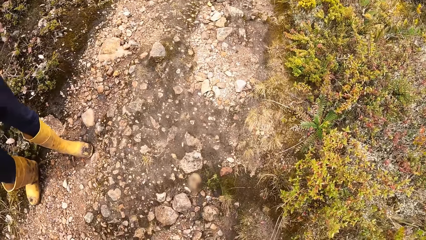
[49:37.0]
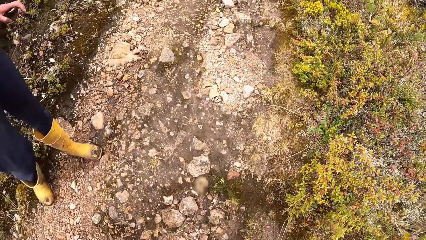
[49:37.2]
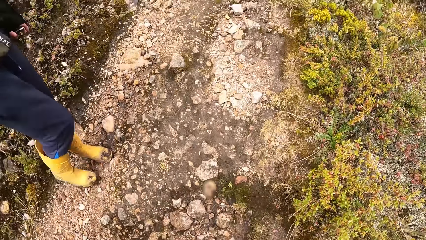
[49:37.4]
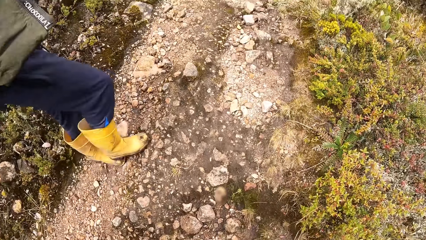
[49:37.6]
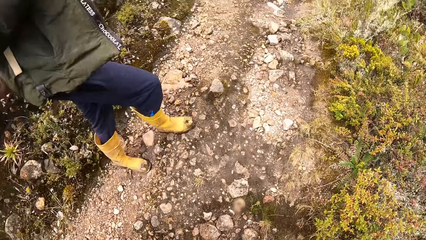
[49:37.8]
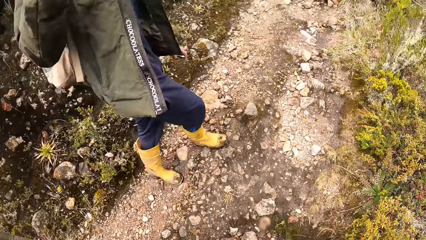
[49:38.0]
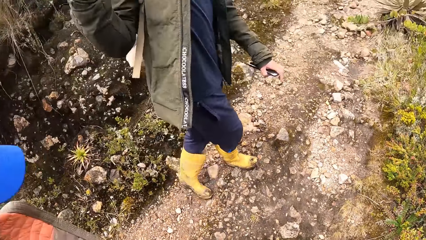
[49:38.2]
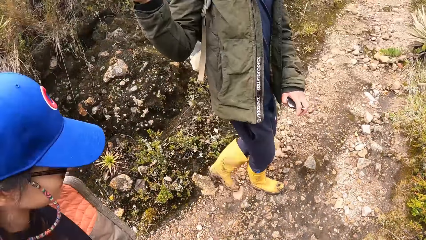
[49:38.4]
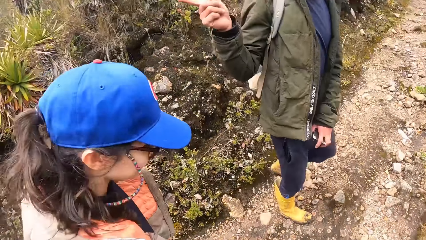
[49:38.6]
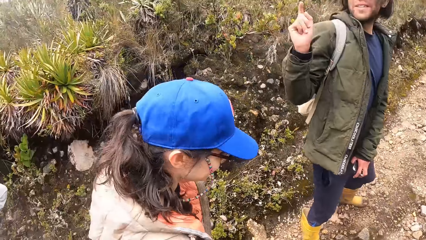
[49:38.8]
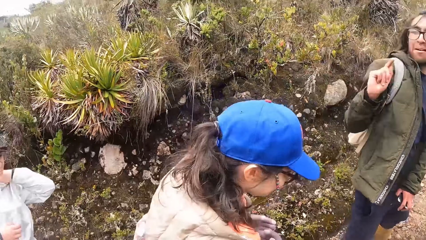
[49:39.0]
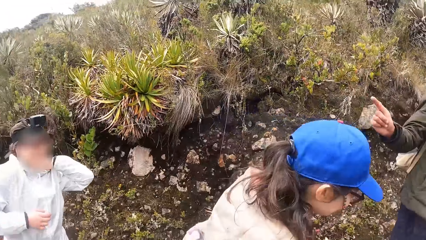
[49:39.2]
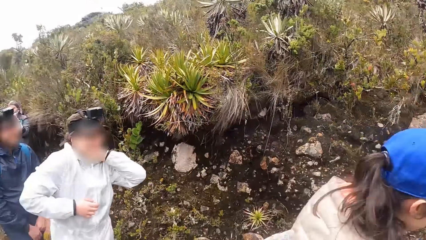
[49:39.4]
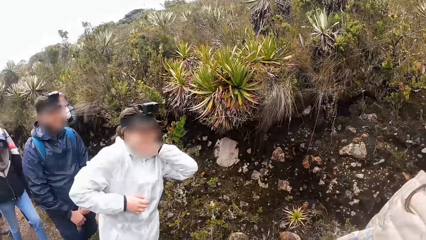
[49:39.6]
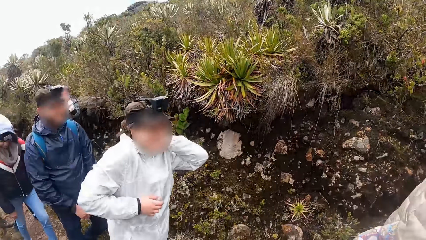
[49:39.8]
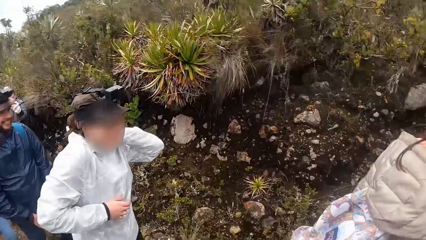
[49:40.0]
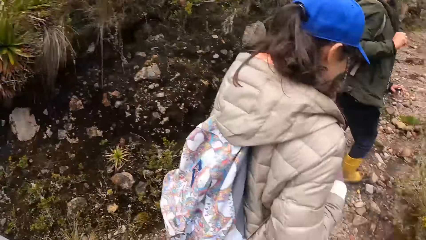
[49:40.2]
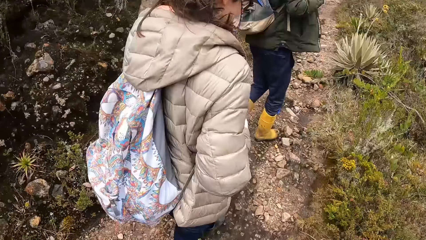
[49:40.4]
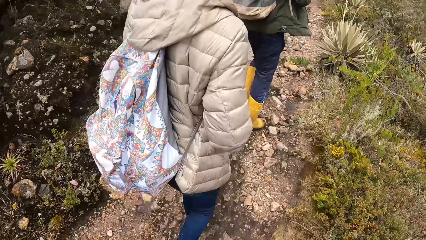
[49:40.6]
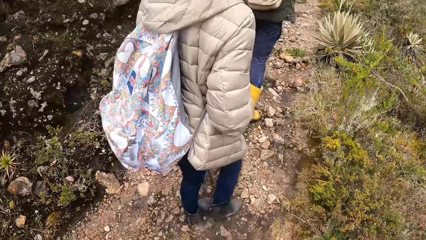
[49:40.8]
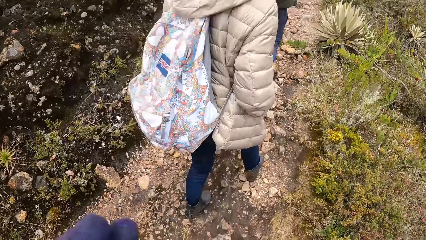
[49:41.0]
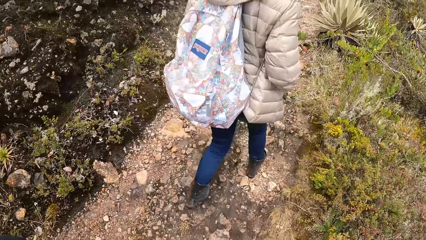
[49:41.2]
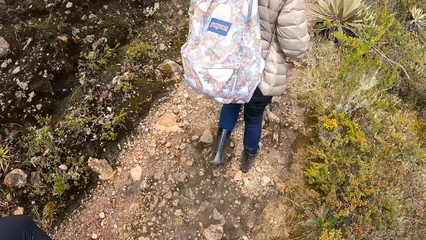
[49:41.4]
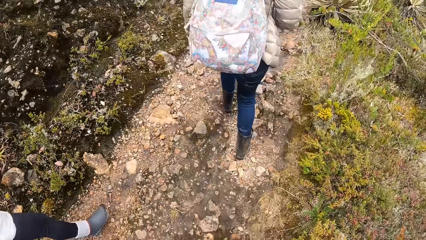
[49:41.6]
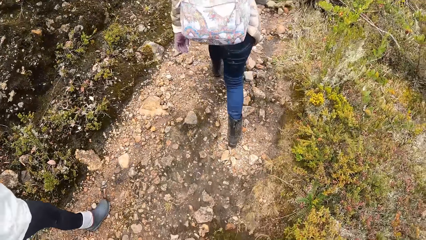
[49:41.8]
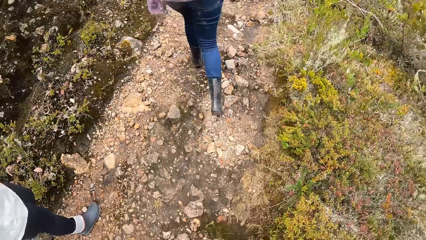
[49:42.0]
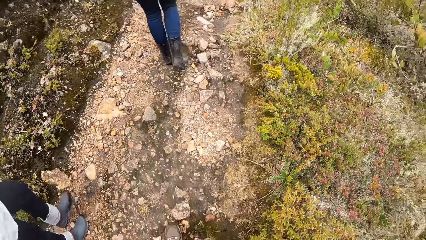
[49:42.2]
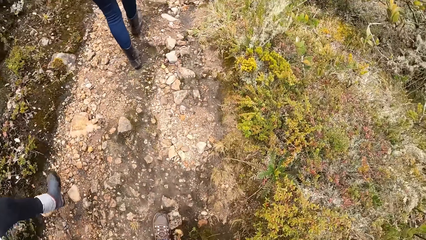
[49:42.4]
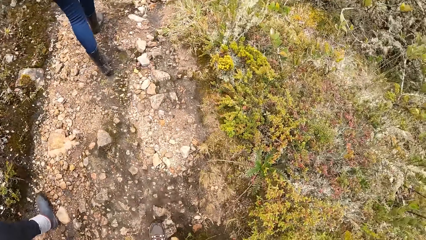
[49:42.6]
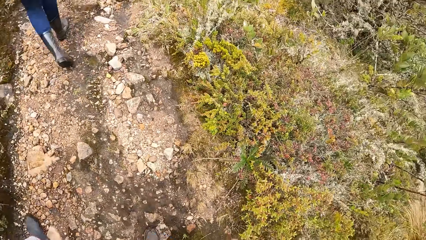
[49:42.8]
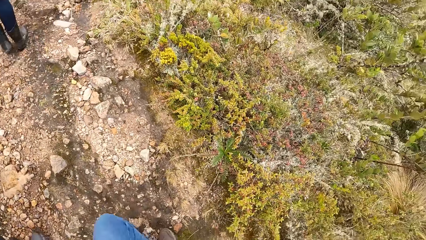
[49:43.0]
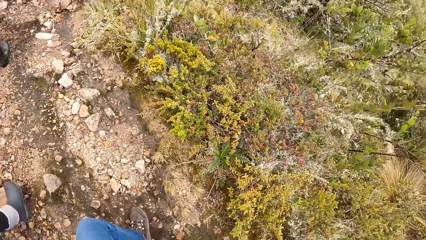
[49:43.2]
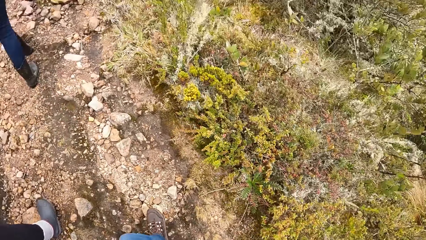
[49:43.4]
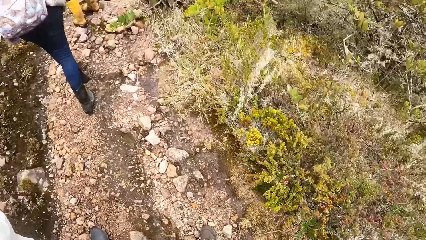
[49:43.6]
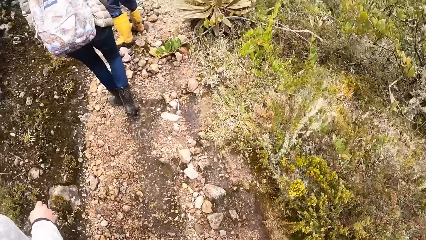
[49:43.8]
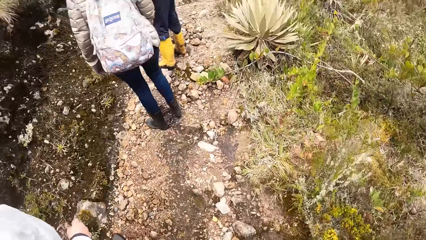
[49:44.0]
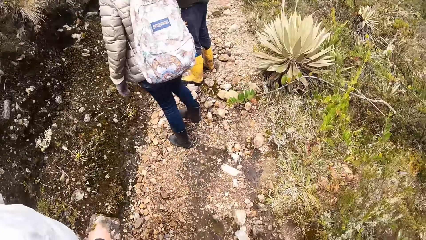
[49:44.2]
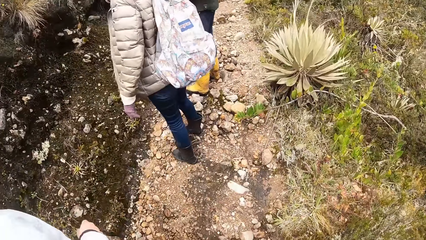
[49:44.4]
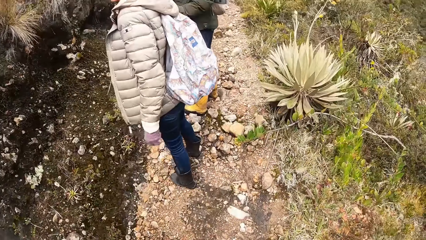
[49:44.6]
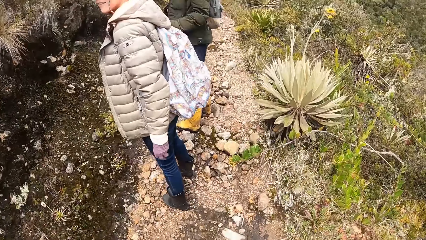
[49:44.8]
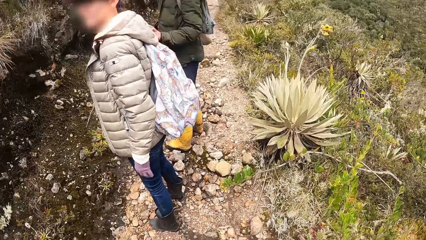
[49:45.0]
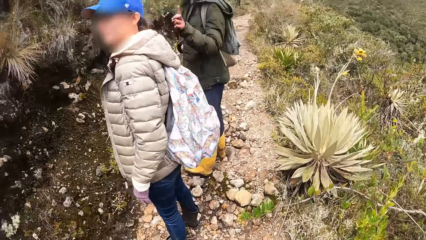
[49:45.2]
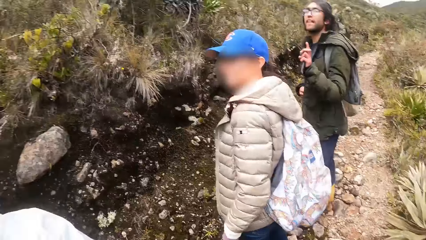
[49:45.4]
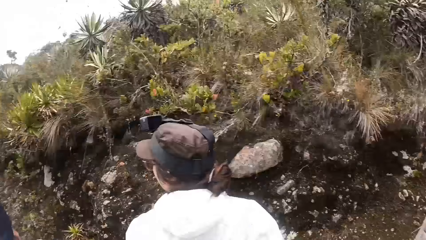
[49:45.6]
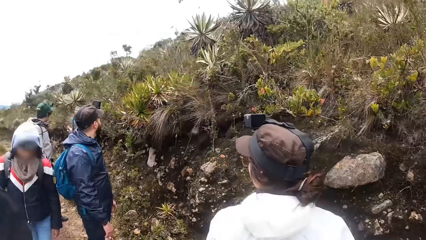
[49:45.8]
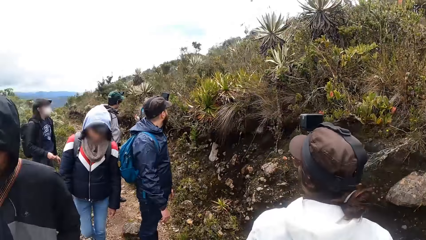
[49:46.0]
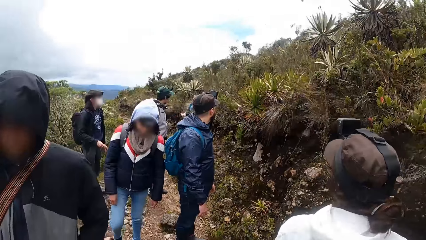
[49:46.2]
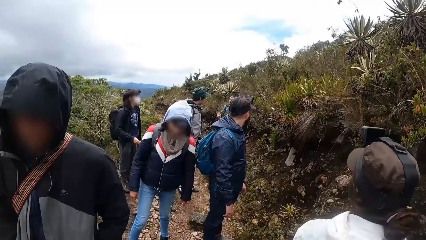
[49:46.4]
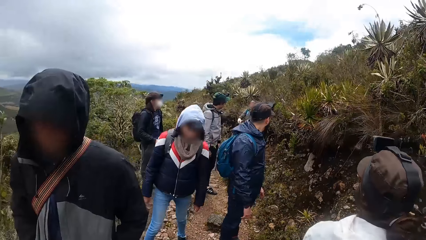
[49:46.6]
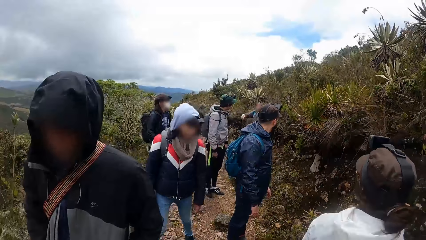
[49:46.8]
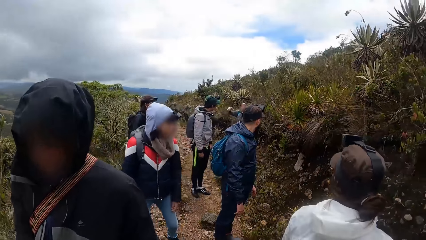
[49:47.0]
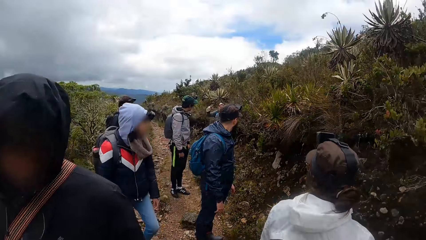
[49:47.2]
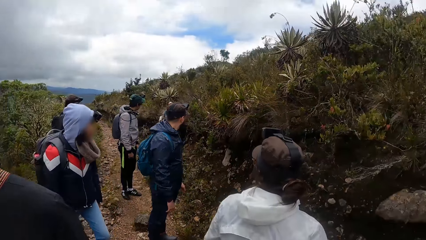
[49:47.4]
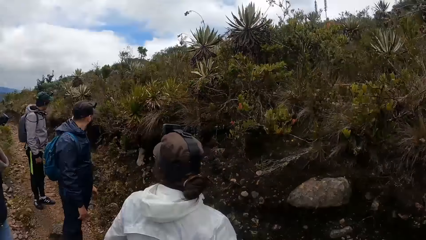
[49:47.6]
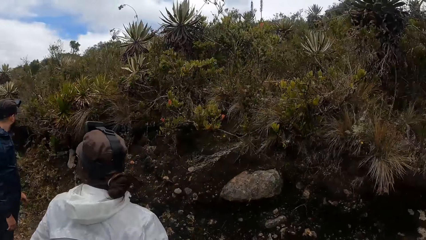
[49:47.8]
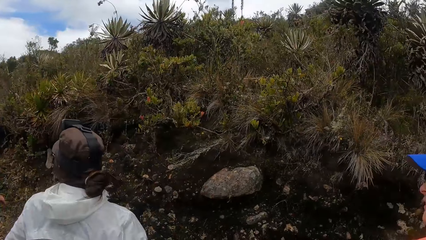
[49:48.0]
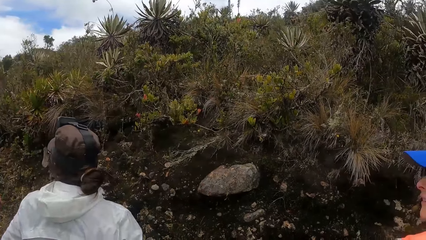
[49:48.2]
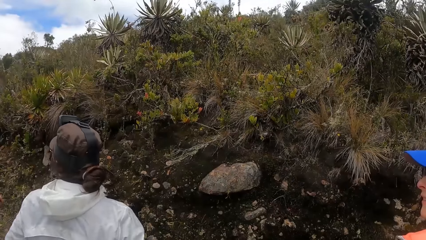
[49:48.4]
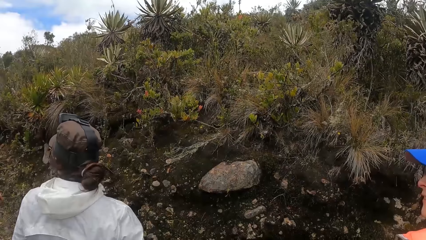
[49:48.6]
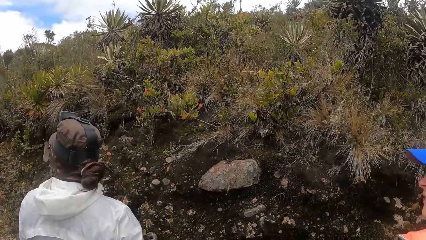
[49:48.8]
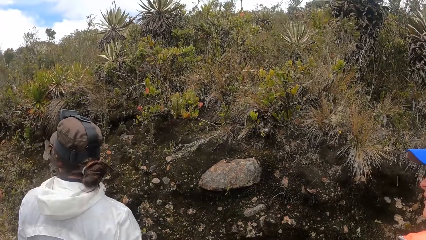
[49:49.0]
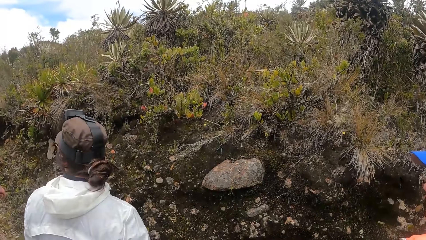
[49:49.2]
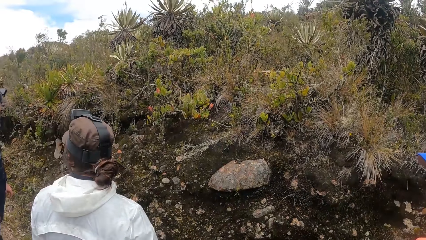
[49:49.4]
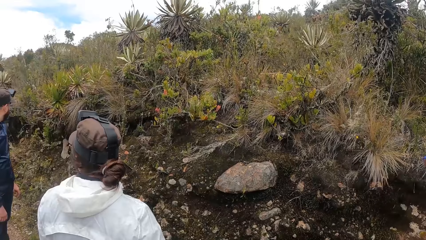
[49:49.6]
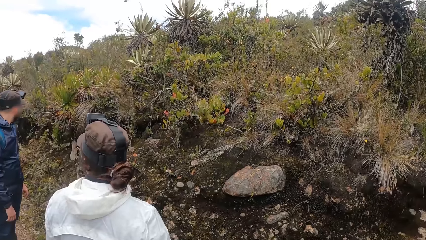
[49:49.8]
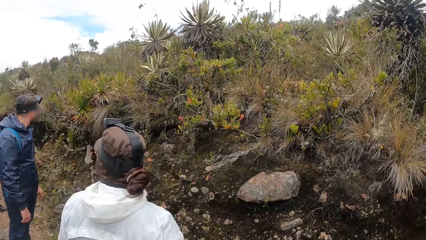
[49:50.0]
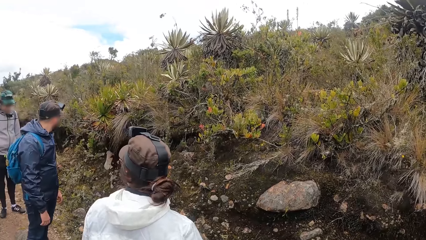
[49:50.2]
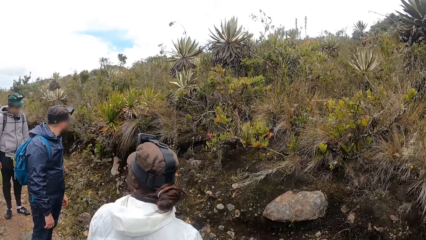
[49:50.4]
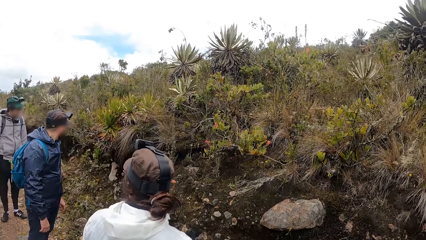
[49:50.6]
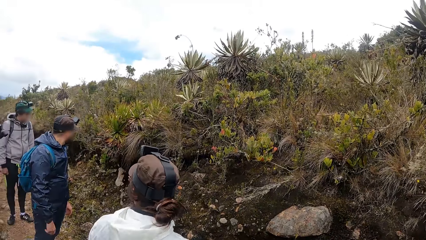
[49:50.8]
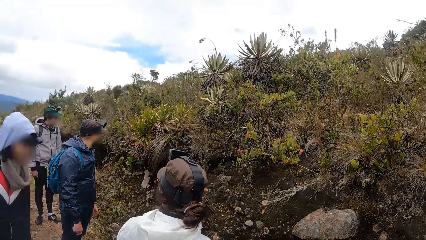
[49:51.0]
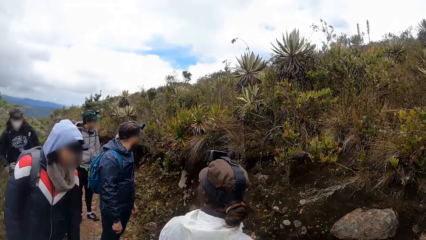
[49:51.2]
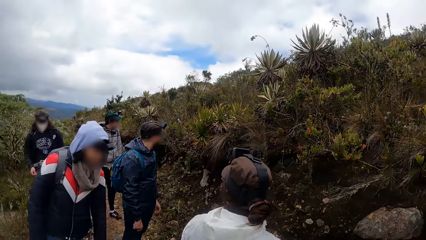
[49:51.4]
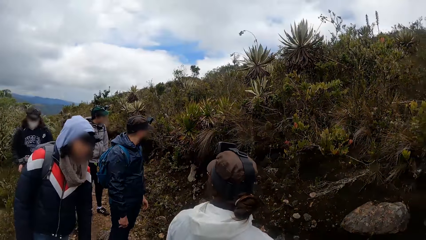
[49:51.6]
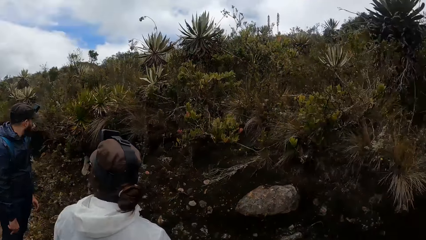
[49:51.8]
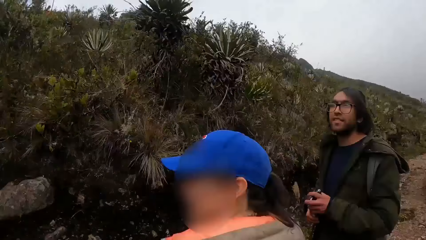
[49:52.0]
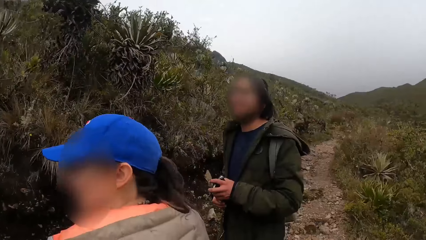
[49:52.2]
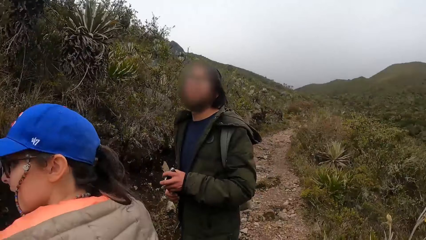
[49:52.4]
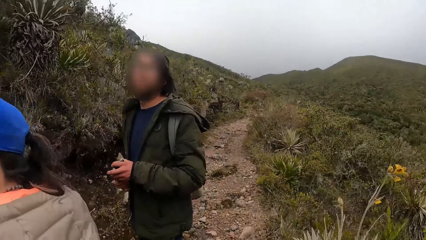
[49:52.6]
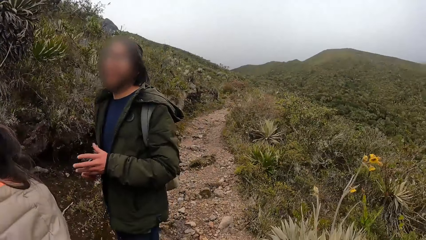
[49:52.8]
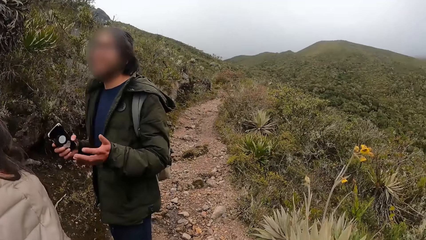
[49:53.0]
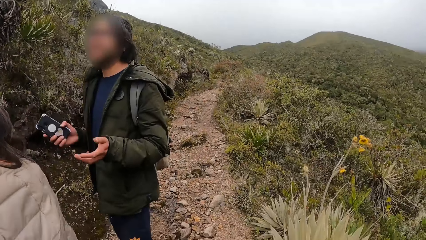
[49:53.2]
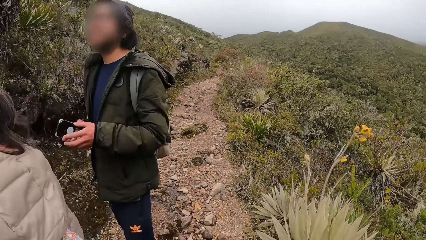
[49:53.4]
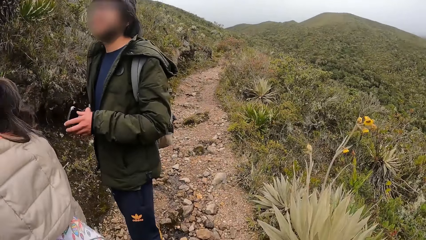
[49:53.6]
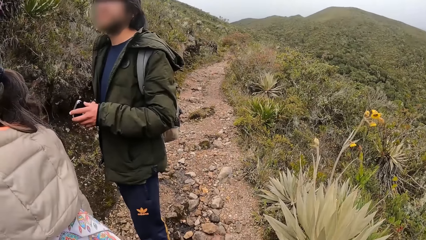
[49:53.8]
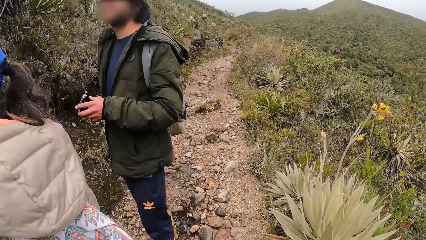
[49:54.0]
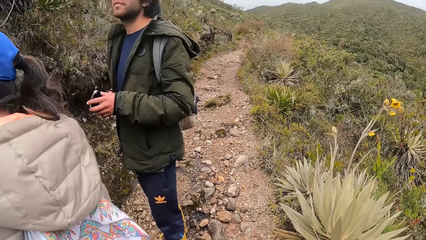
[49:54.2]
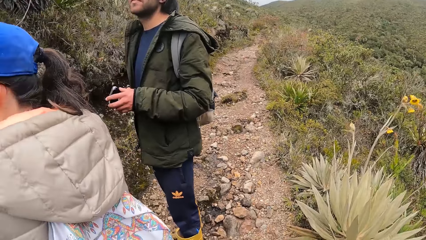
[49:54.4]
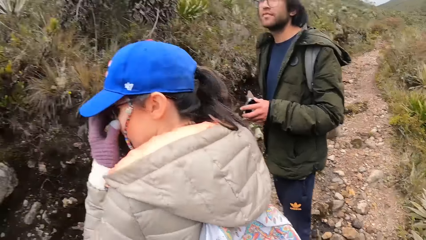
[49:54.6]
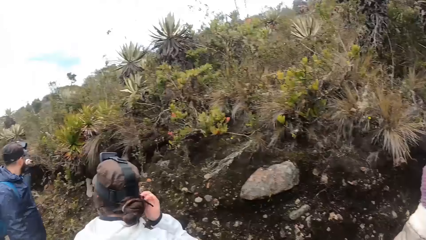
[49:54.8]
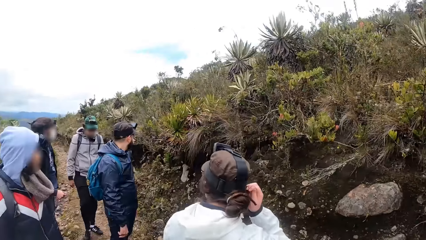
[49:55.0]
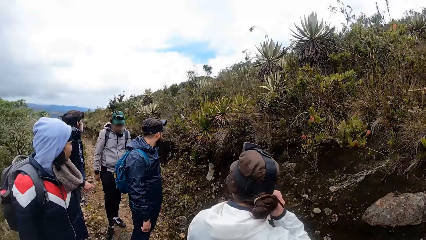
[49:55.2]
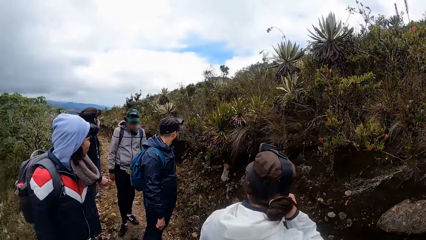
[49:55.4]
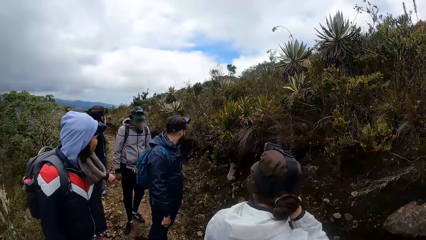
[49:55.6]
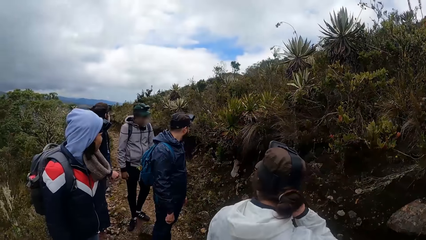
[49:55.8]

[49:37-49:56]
A man walks on the sidewalk. Two women walk on the sidewalk. Other men walk on the sidewalk. The first man stands on the sidewalk. One of the women stands on the sidewalk. A man holds a phone in his hands. The man holds the phone in his right hand. The man holds the phone in his hands.
